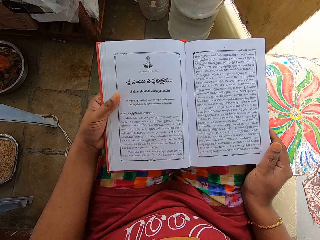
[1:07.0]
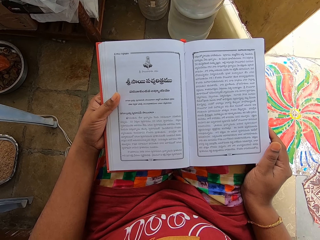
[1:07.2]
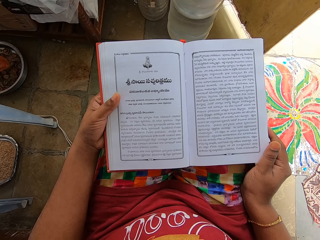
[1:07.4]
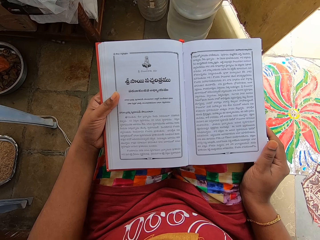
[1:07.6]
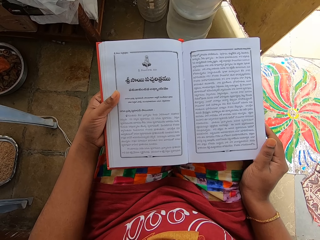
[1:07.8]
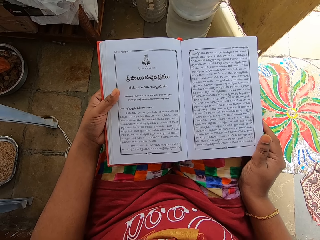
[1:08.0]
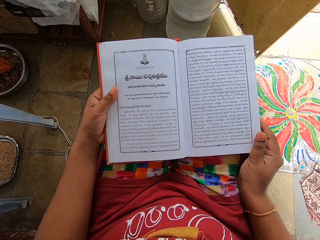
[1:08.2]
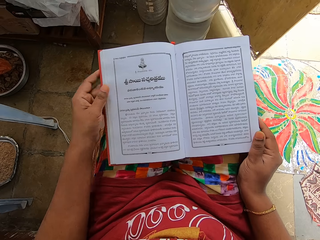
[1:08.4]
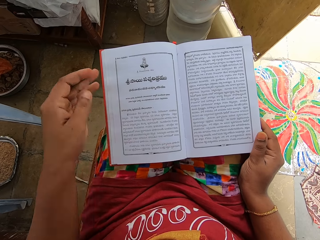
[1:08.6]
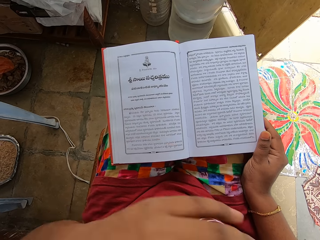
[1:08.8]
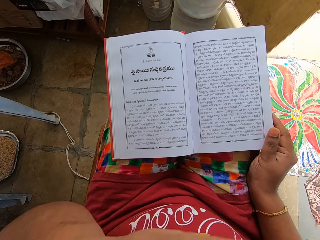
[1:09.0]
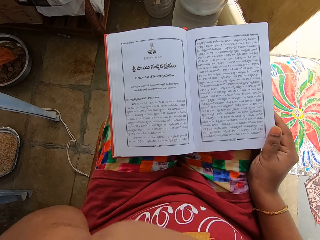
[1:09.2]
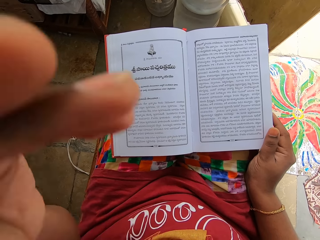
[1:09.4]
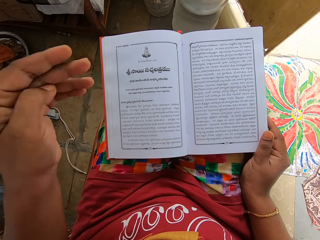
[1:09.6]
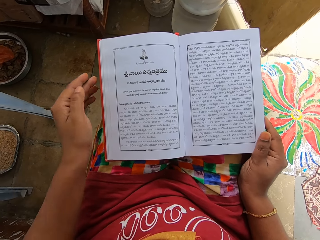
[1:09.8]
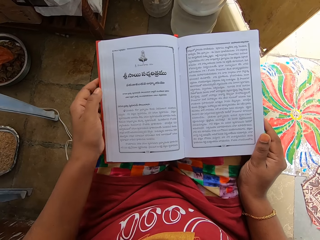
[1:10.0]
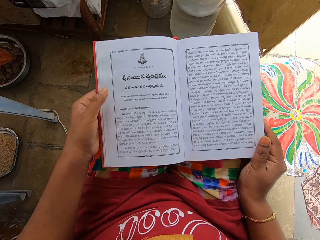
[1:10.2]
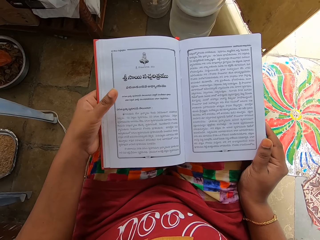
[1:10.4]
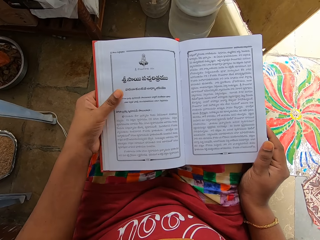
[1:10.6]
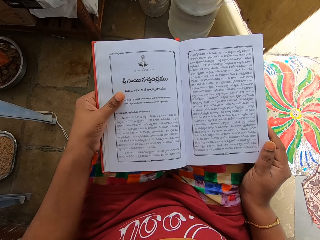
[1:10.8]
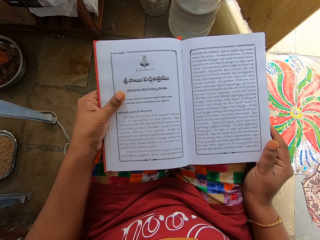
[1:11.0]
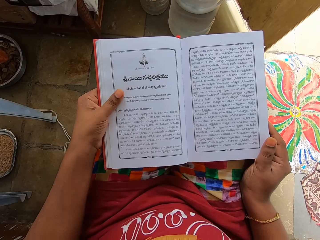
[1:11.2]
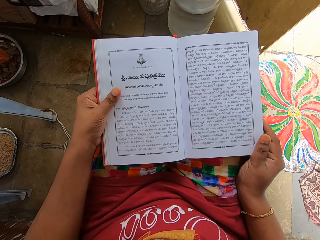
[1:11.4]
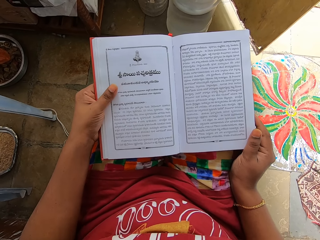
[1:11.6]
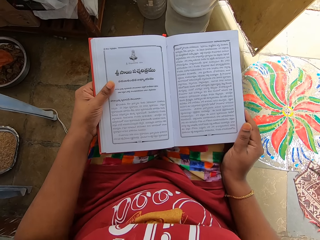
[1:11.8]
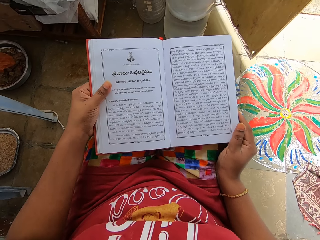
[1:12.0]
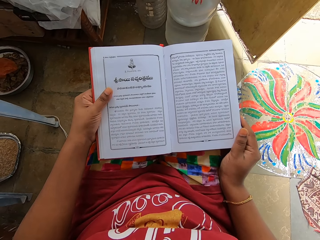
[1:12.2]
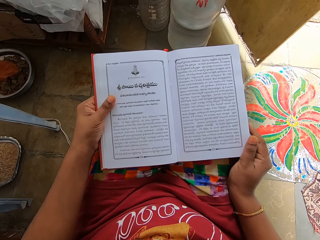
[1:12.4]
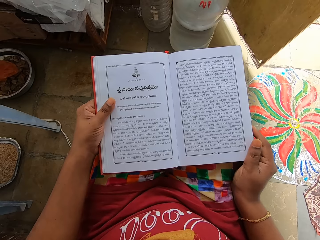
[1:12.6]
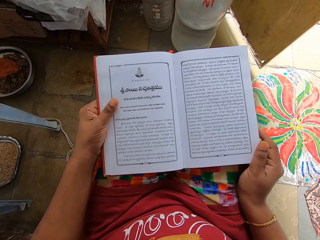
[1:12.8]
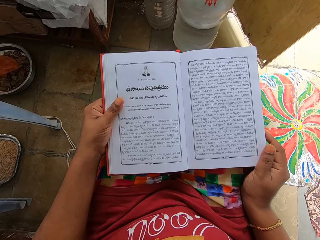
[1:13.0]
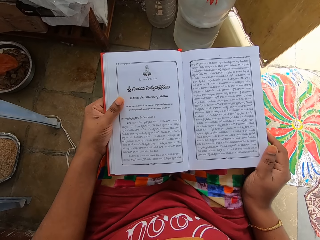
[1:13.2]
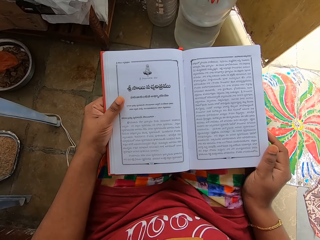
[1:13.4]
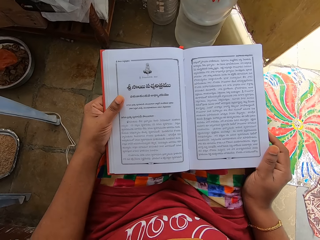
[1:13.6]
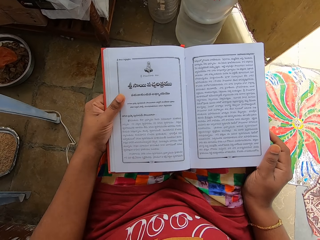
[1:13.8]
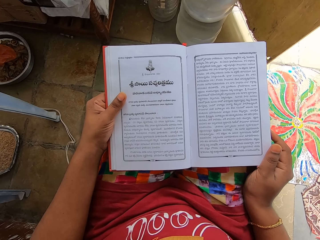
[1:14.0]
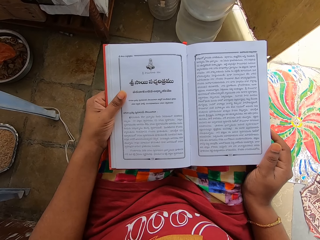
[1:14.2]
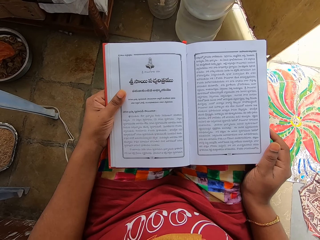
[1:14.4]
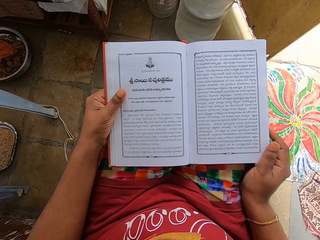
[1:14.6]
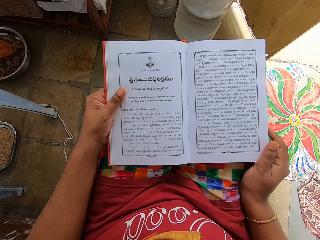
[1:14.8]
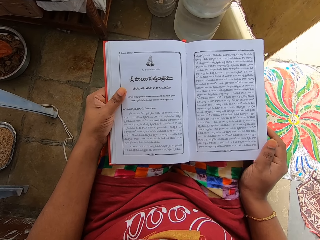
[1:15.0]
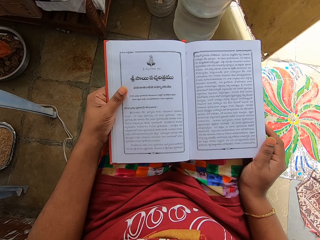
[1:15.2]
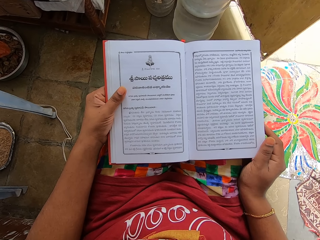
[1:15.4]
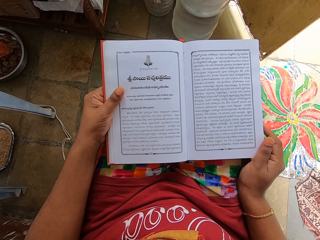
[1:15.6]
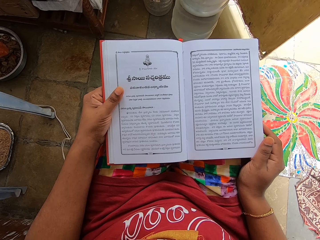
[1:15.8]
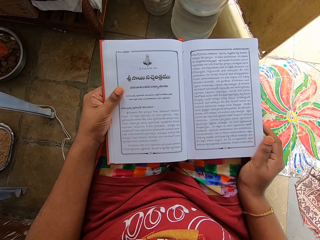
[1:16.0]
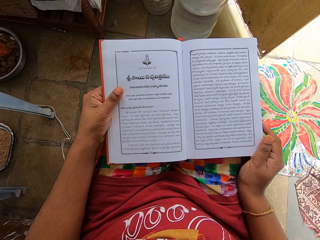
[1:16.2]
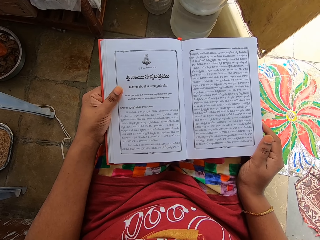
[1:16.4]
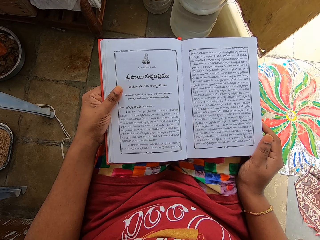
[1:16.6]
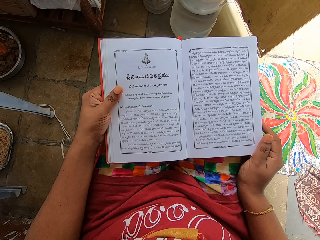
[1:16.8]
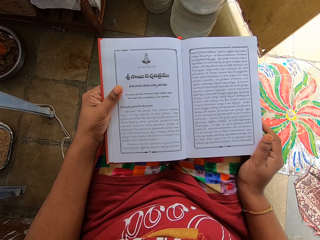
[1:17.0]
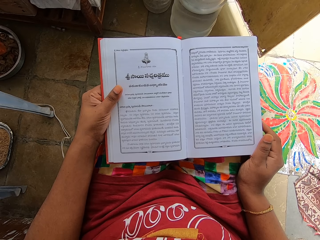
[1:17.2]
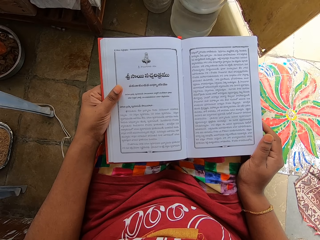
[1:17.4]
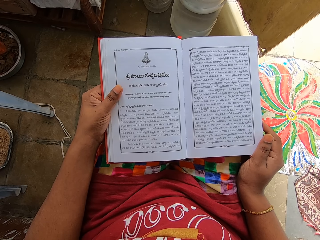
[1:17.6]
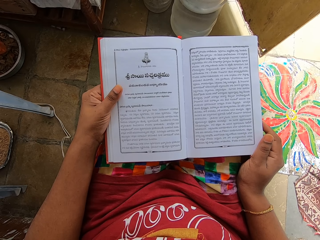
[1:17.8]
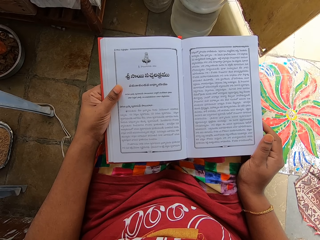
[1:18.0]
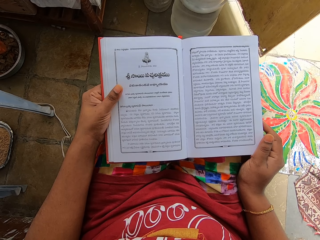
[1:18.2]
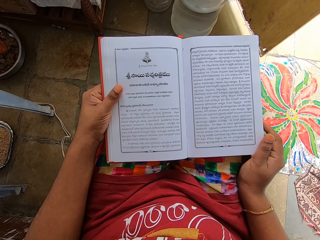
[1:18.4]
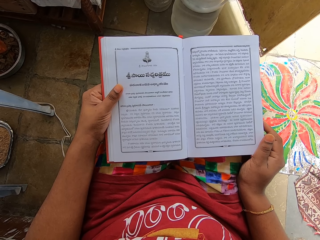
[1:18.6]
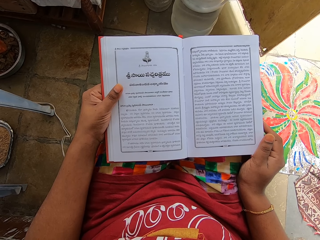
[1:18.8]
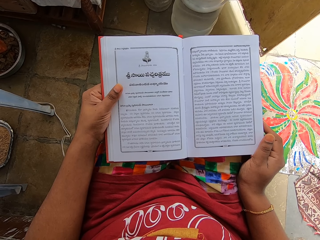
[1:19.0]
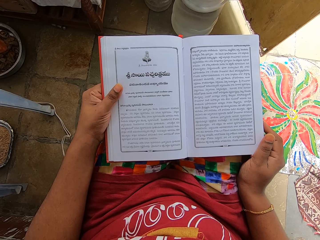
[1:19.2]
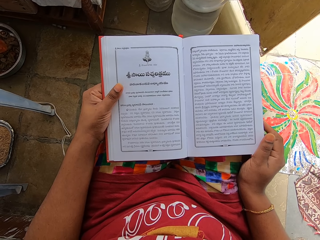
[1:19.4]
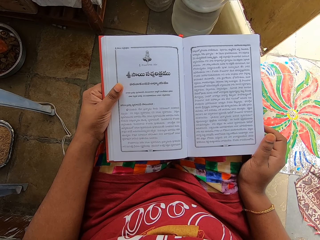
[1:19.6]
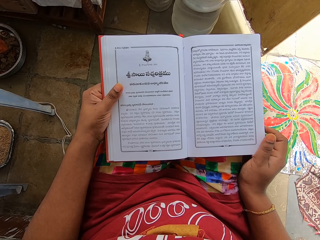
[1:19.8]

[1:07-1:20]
The camera wearer touches the face. They hold the book with both hands. They read the book.

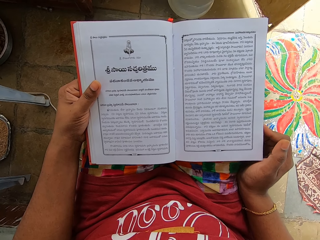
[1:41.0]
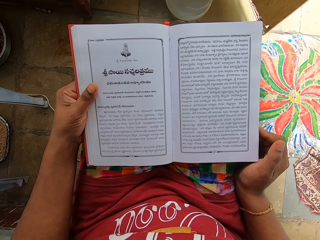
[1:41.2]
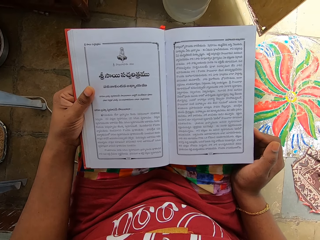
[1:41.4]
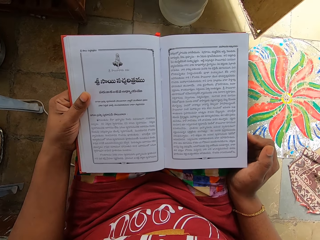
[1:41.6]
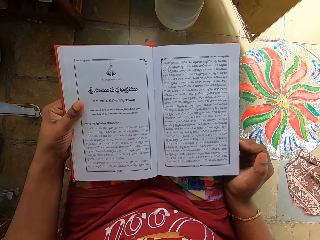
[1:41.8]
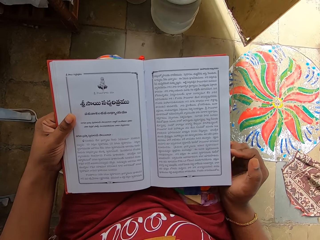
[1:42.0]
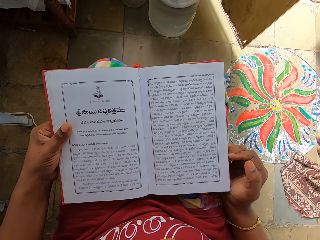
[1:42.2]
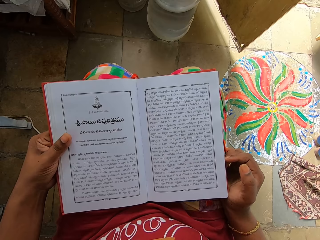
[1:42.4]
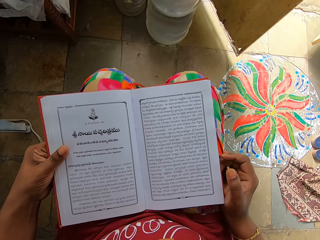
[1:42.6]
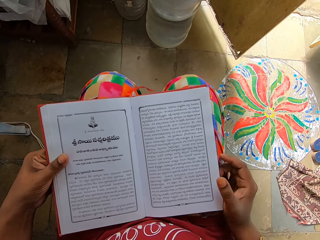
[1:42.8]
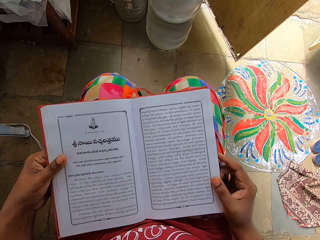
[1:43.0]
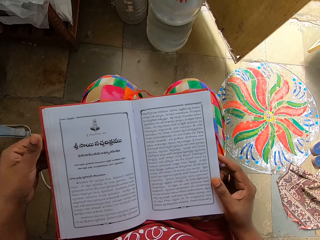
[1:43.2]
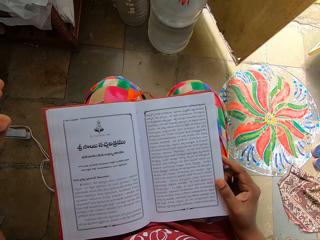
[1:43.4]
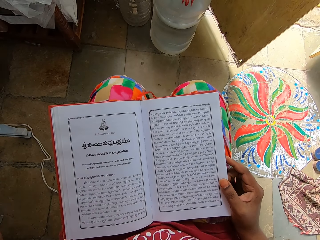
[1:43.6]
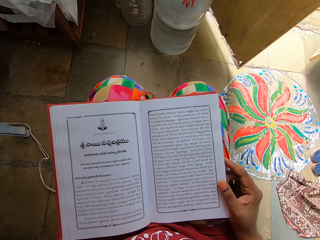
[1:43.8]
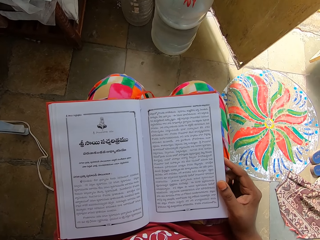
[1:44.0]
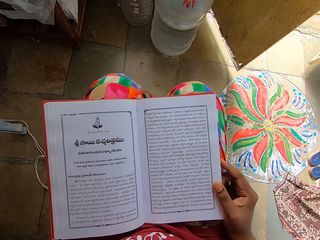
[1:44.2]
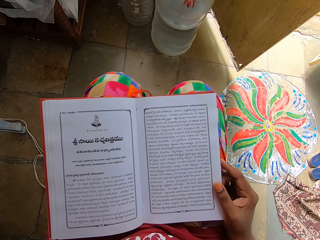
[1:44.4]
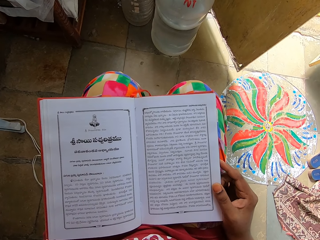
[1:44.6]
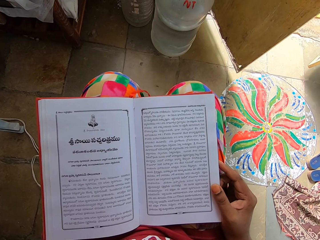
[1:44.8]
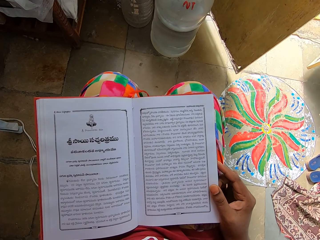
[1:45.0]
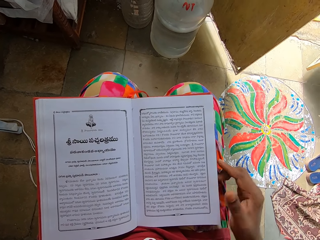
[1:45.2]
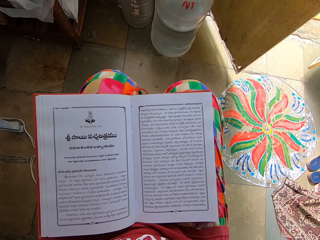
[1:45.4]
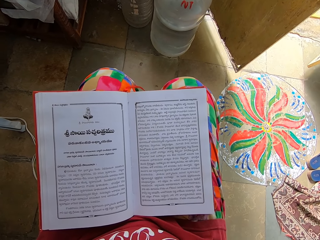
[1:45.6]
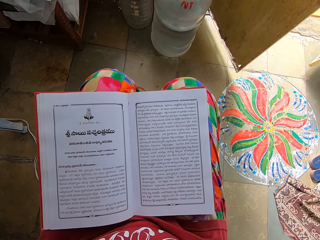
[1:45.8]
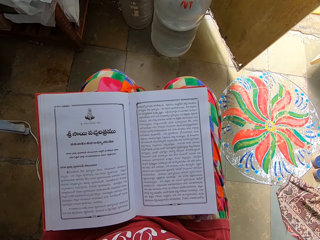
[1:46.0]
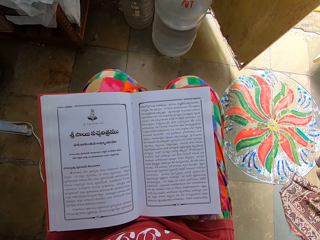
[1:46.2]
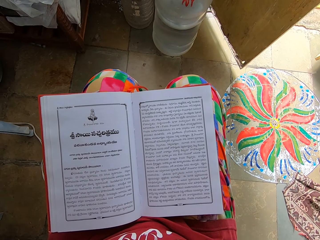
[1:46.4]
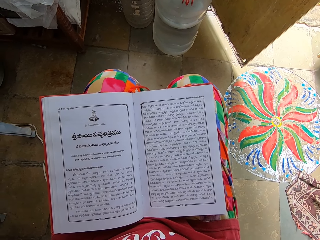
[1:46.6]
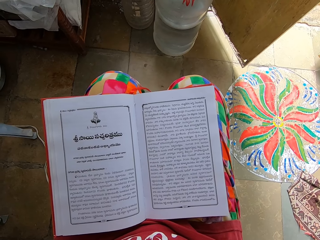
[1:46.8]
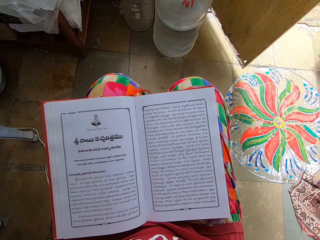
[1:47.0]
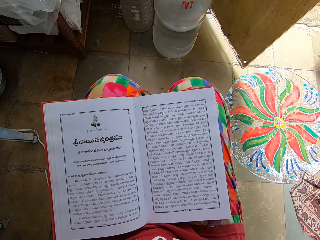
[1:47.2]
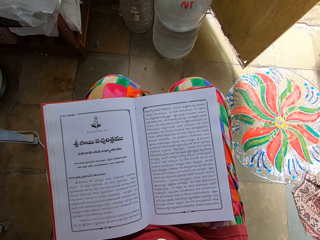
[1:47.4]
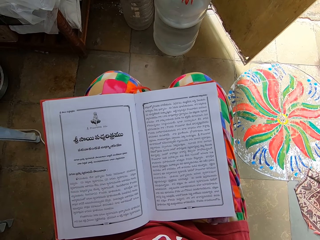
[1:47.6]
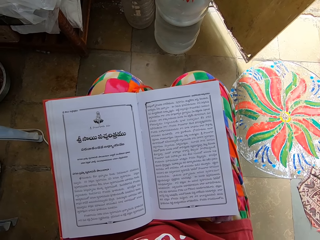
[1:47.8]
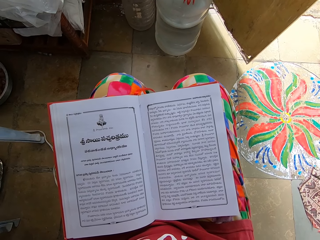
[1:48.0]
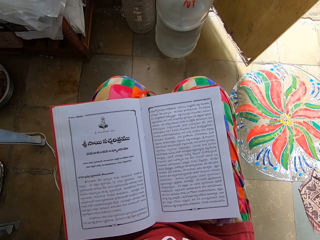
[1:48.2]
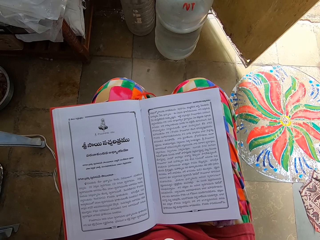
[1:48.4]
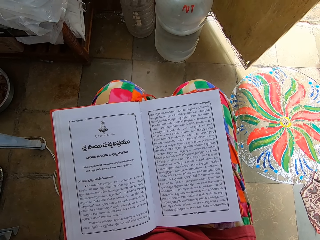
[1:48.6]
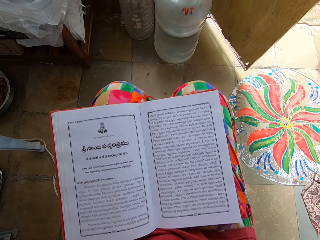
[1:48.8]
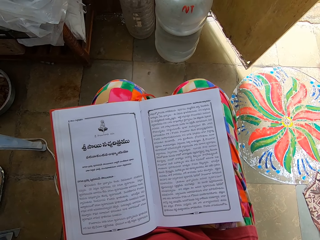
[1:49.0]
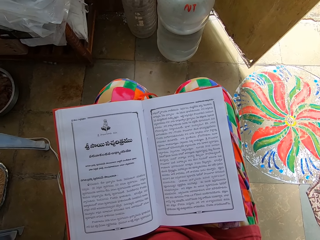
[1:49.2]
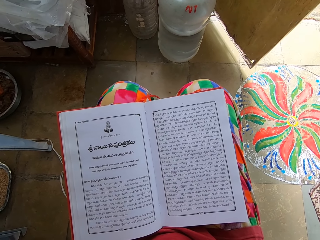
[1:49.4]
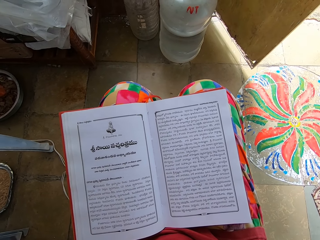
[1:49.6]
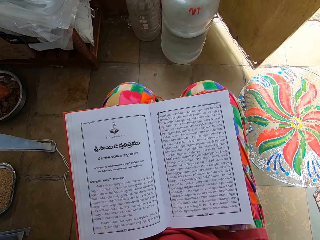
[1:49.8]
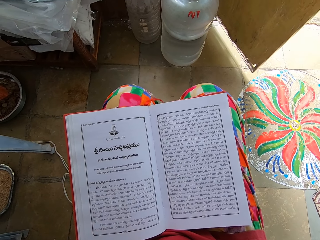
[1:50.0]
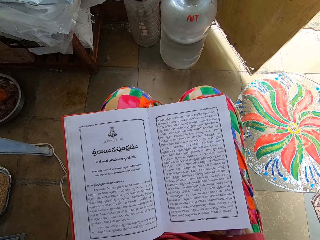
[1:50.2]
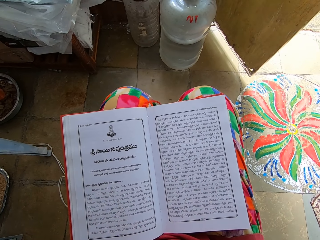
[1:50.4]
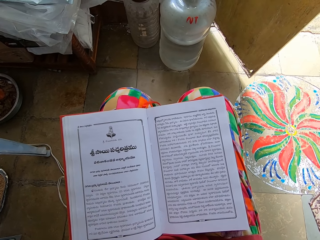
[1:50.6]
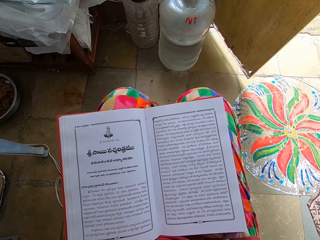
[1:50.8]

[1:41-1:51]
The camera wearer adjusts the camera with the left hand. They touch the camera. They drop the book. They stare at the book. They adjust the camera with the right hand.
